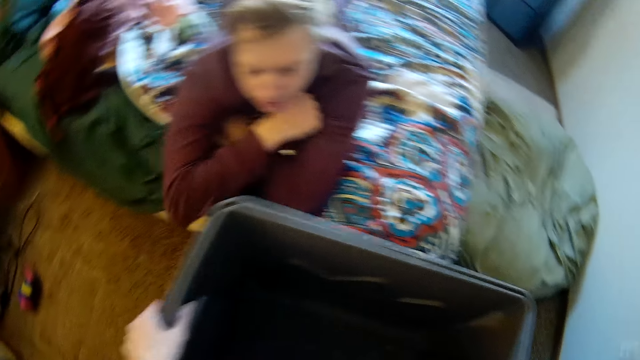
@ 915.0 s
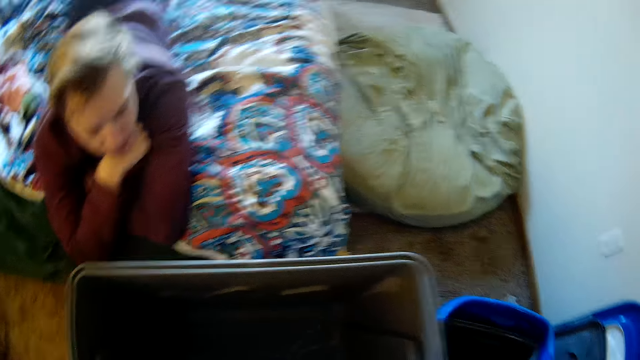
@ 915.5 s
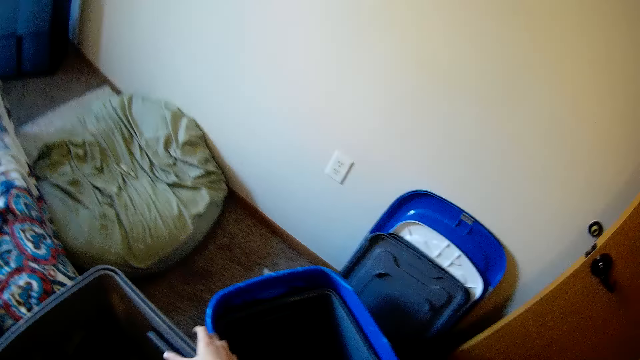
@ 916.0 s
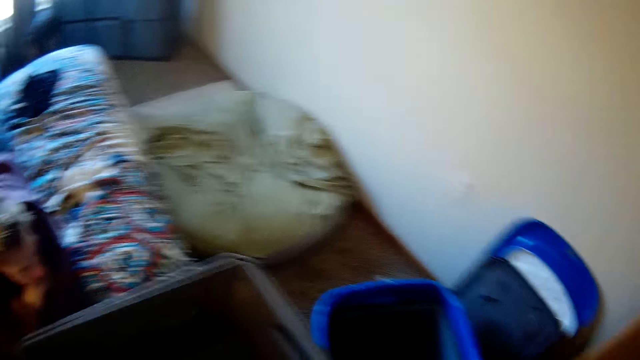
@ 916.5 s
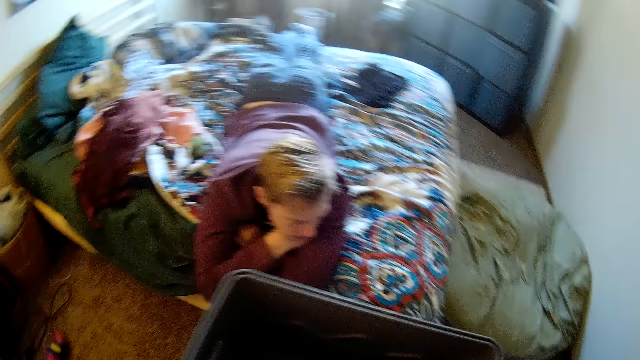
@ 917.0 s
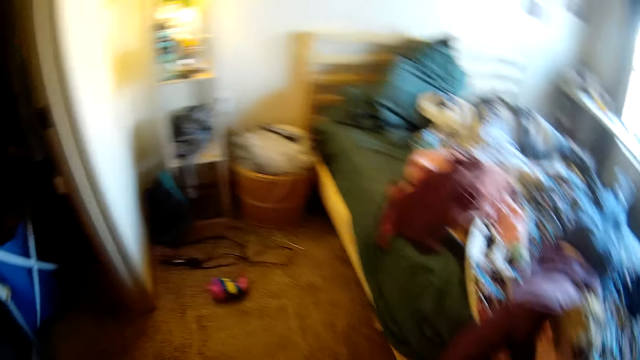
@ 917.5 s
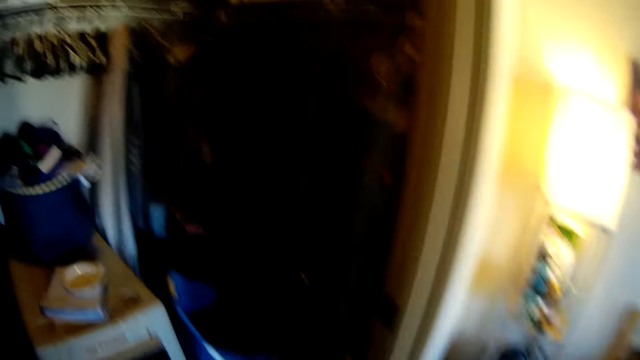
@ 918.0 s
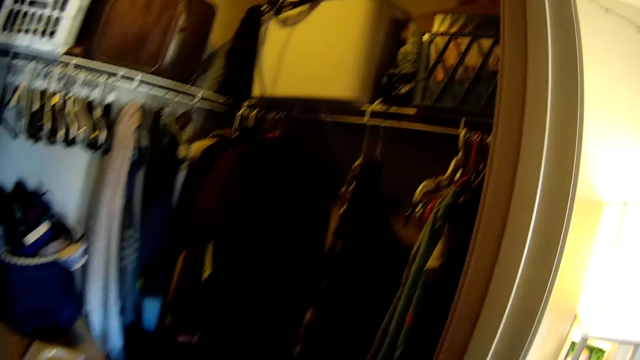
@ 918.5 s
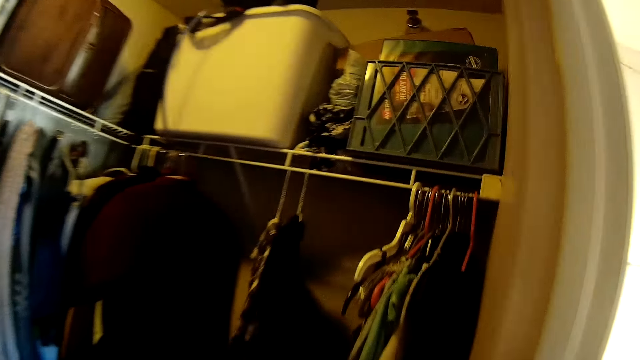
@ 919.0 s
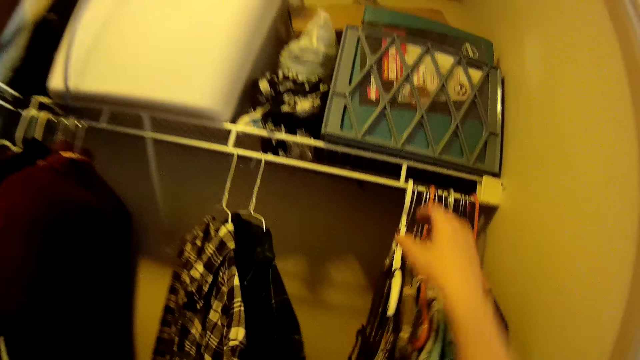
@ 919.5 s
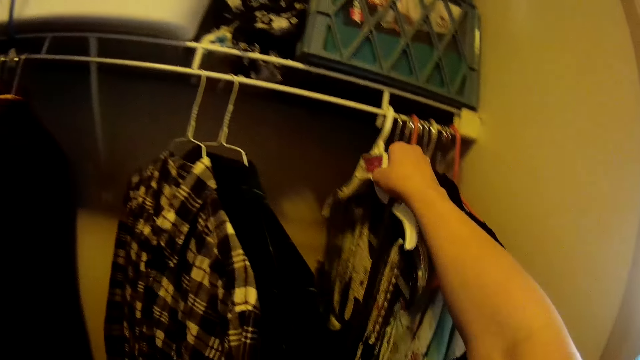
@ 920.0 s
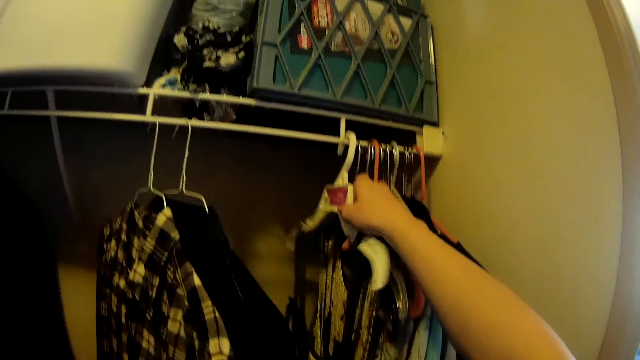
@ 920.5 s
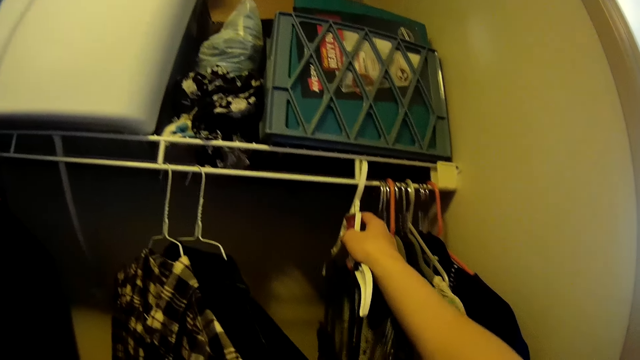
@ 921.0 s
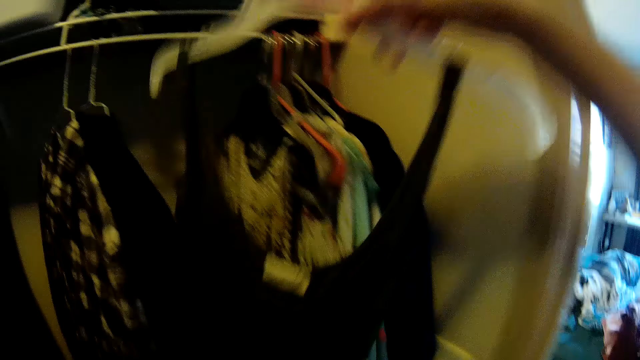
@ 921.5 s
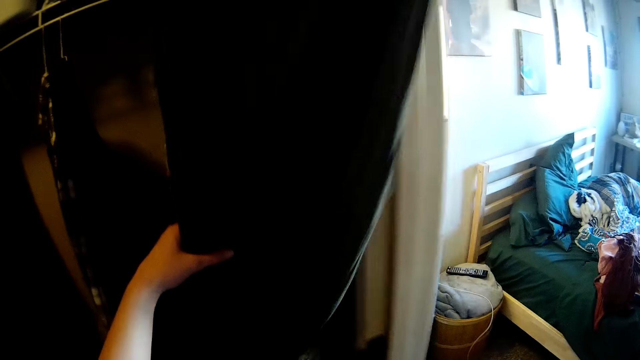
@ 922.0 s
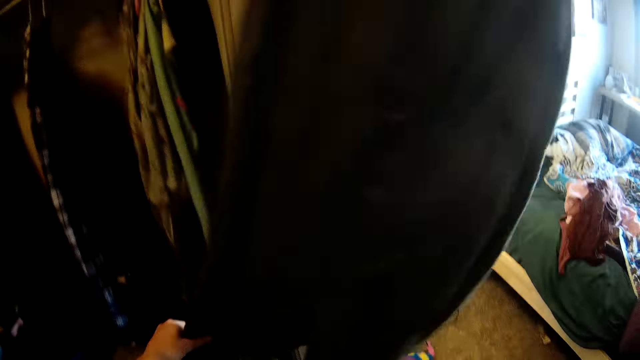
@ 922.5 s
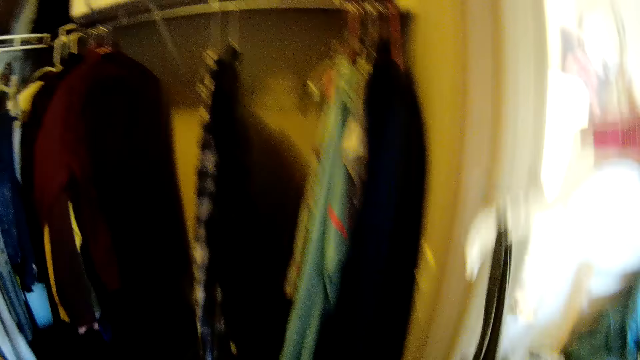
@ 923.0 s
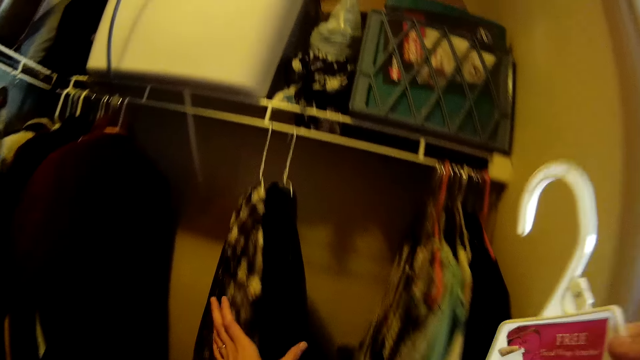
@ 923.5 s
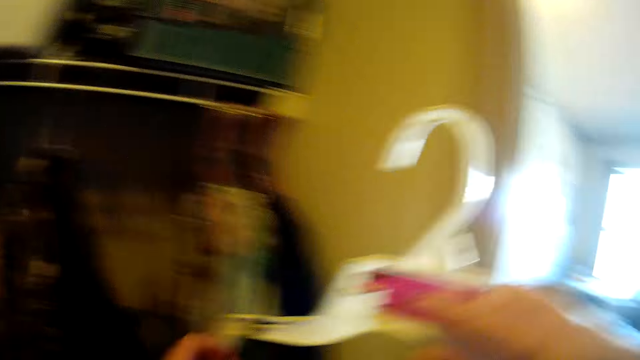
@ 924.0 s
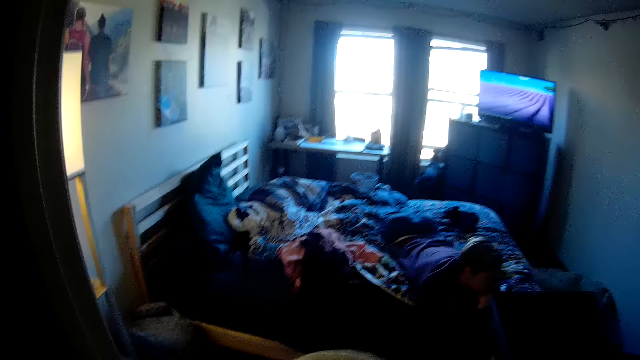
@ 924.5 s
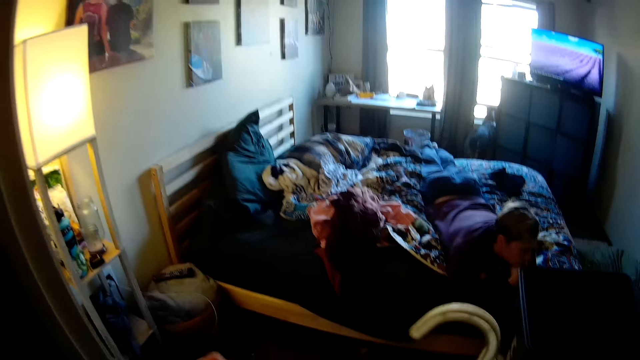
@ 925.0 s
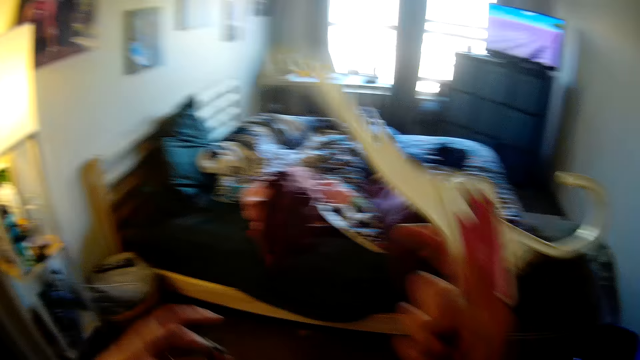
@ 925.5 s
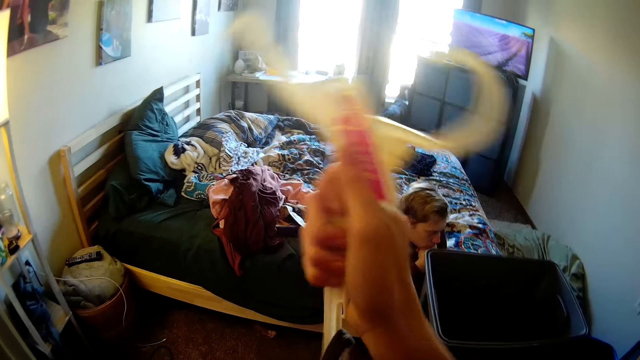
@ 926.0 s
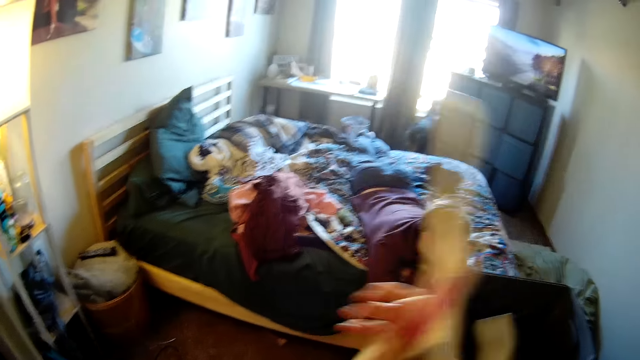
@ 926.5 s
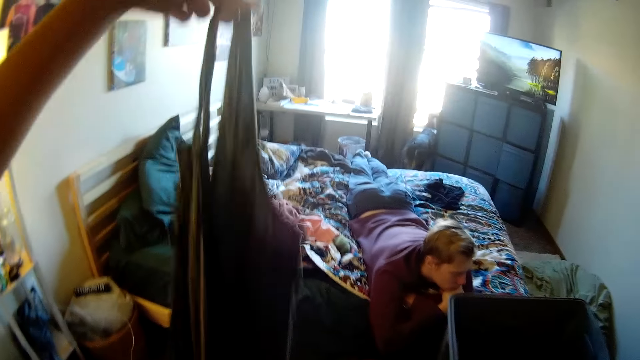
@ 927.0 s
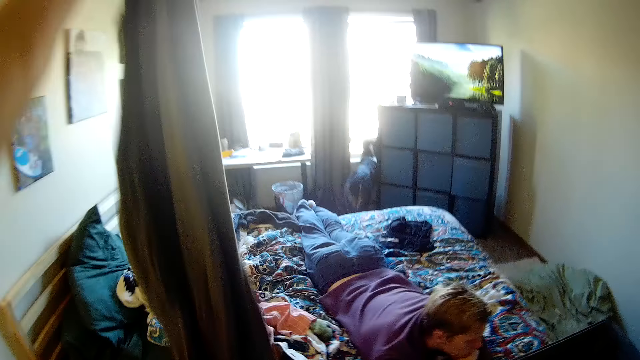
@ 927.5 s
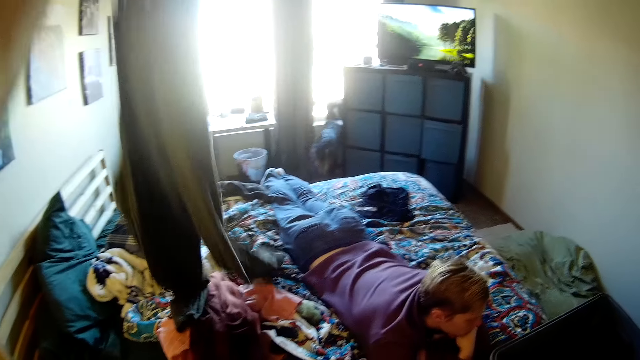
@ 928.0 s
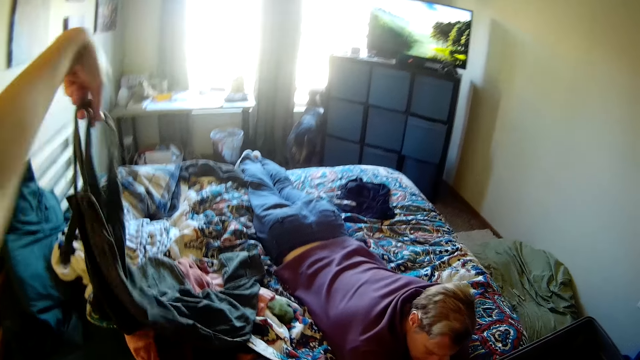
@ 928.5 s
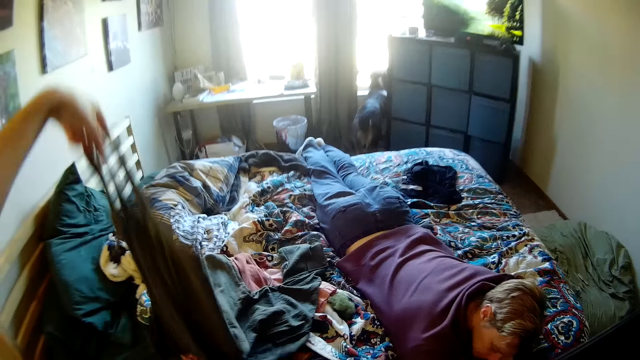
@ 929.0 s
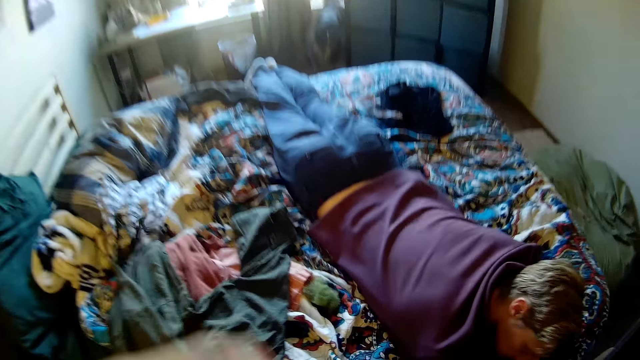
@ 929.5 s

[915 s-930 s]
A man touches the bucket. The camera wearer looks around the room. They remove the cloth hanger on the wardrobe. They pick up cloth from the drawer. They remove the cloth from the hanger. They put the piece of cloth on the bed.

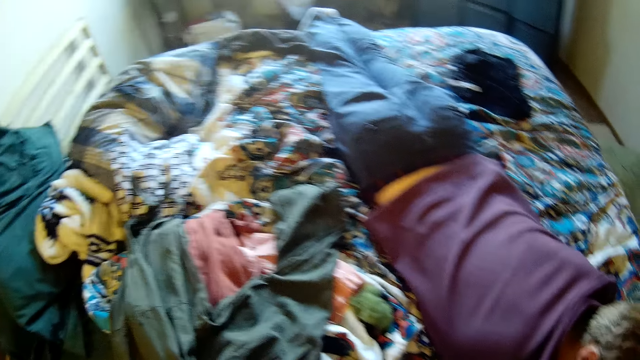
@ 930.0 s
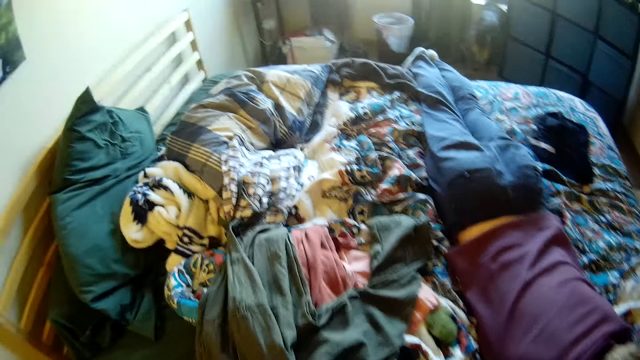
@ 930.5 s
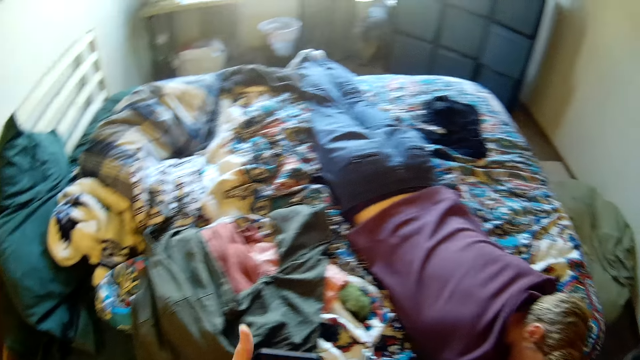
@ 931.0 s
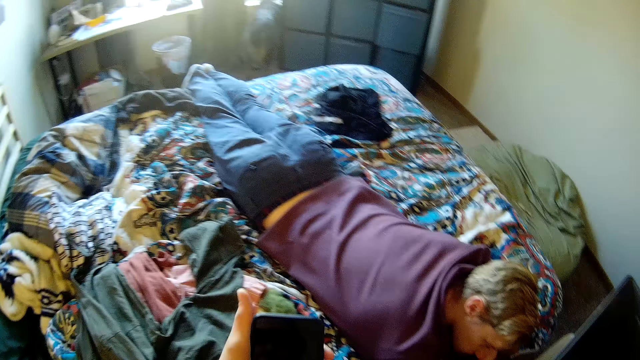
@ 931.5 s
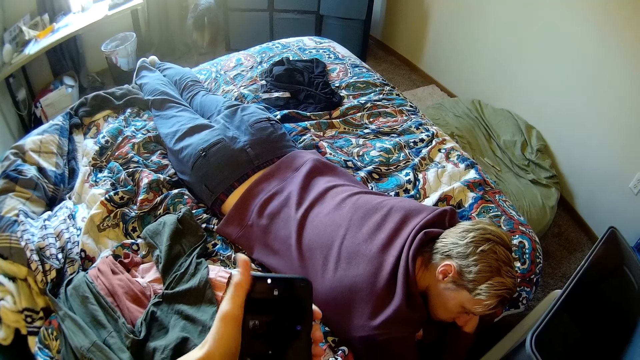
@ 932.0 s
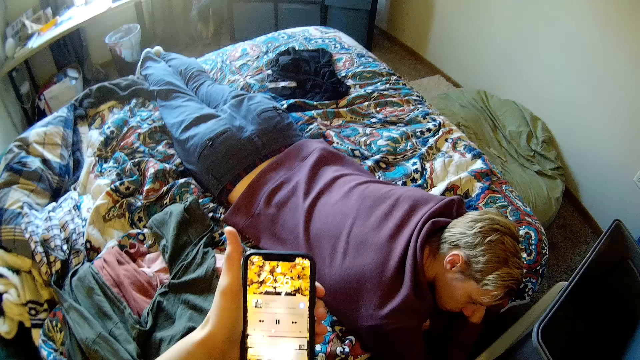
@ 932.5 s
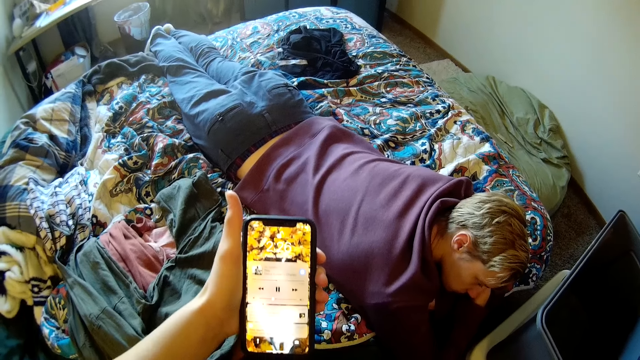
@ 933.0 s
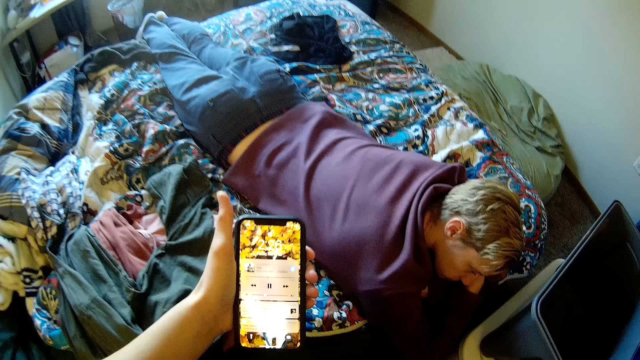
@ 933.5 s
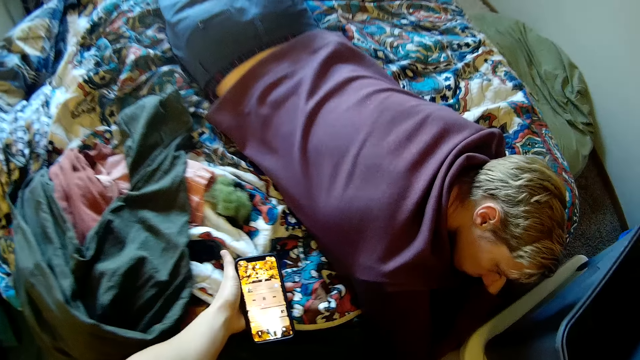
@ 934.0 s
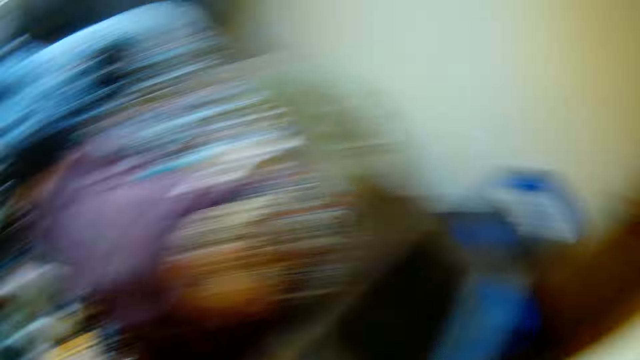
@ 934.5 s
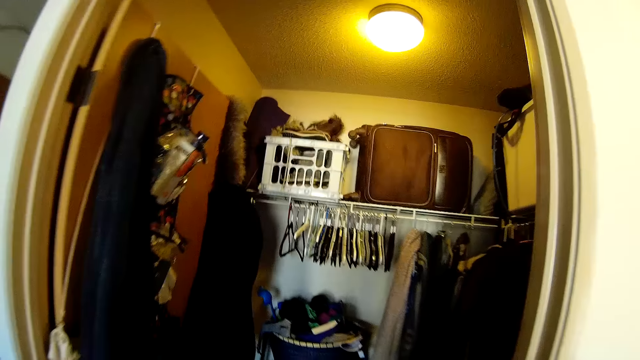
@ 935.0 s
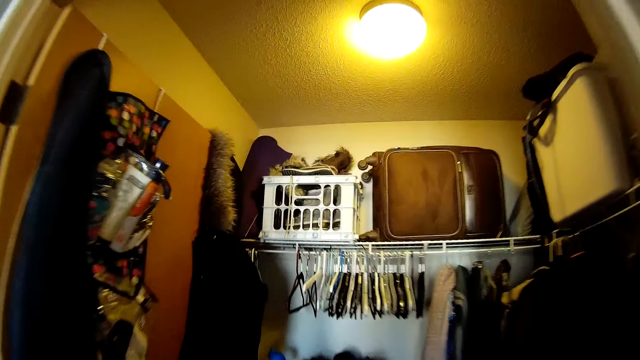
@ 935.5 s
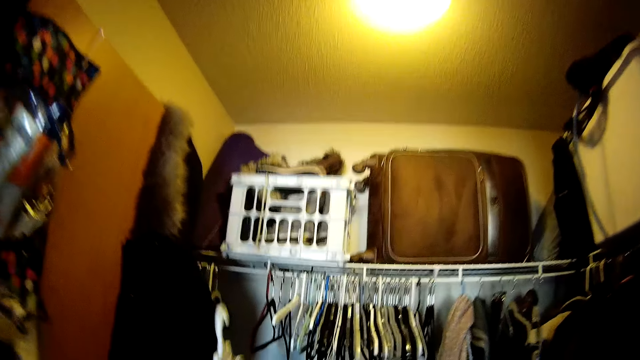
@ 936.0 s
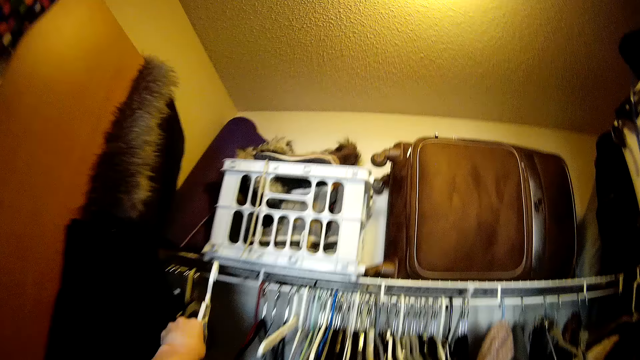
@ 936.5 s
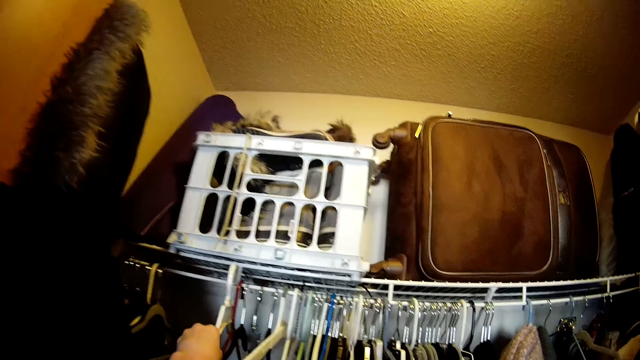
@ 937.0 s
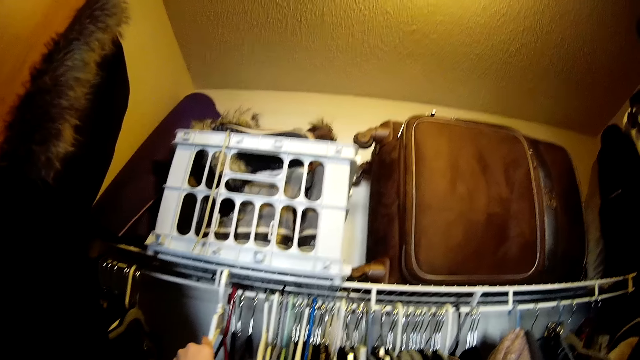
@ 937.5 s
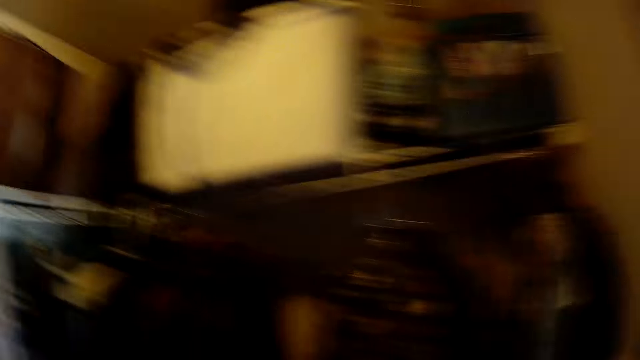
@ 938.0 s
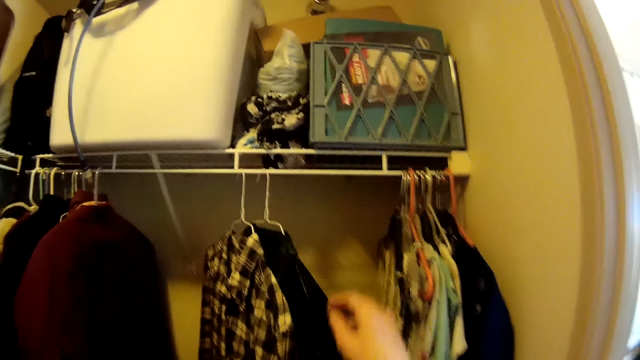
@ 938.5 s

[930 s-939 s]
The camera wearer picks up the phone on the bed. They use the phone. They put the phone on the bed. They hang the hanger on the rails.
